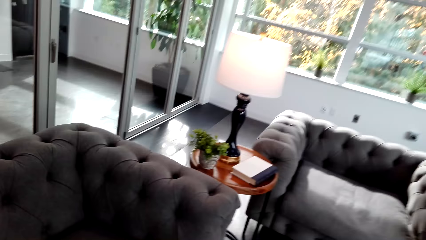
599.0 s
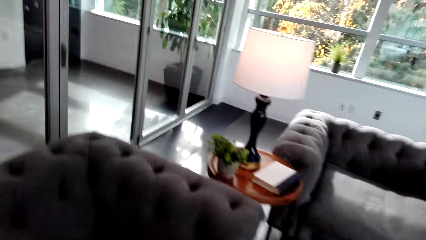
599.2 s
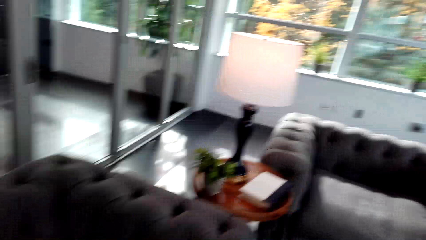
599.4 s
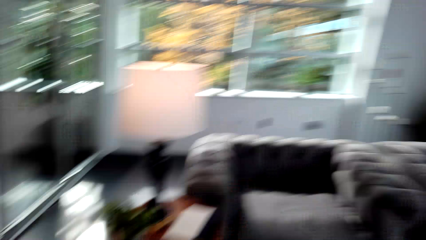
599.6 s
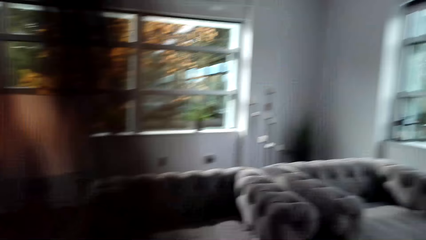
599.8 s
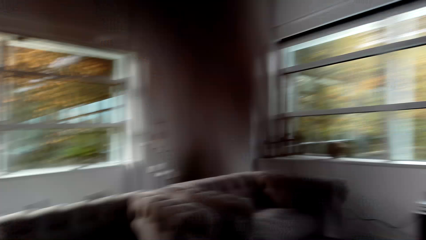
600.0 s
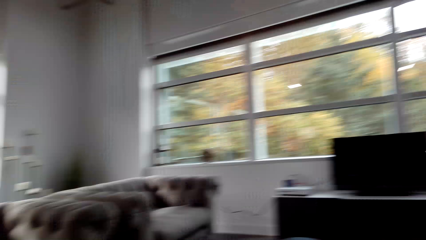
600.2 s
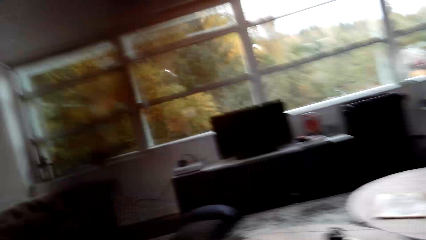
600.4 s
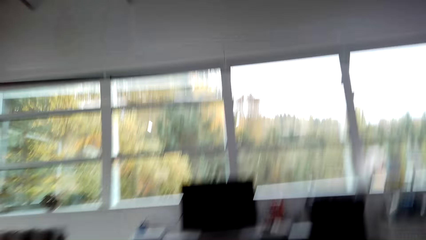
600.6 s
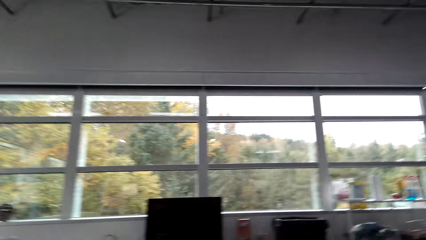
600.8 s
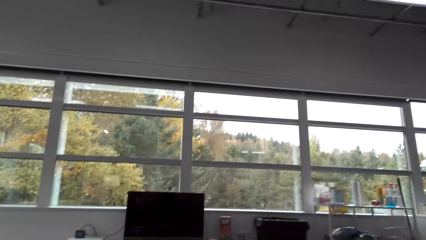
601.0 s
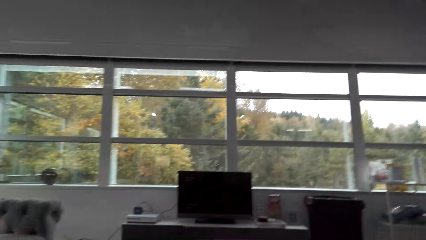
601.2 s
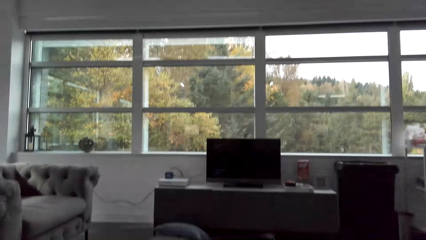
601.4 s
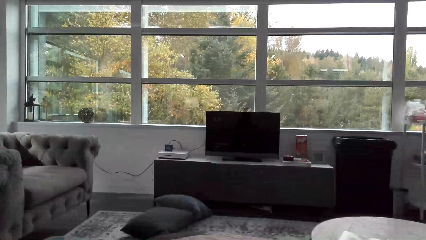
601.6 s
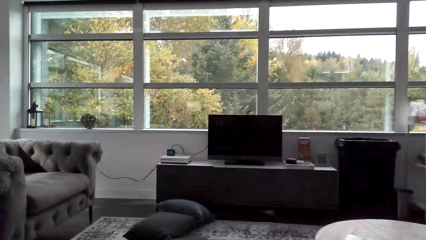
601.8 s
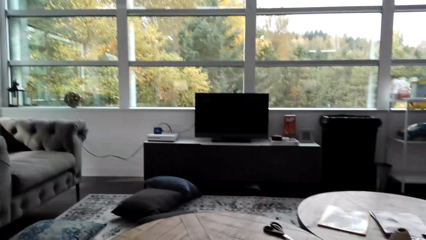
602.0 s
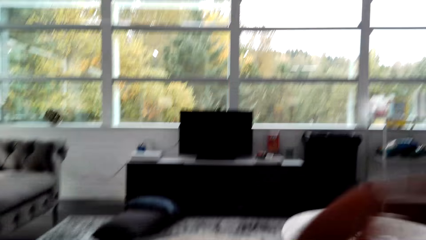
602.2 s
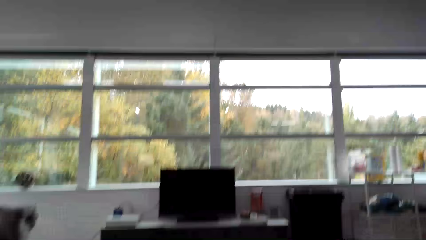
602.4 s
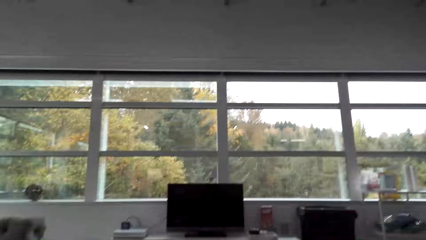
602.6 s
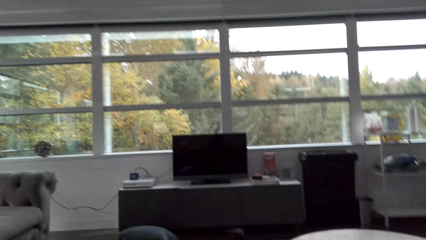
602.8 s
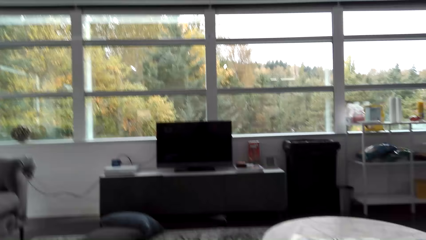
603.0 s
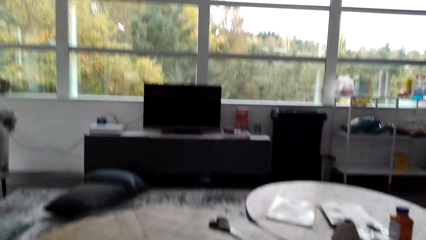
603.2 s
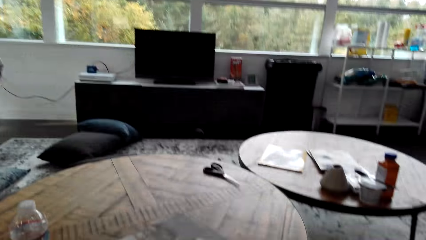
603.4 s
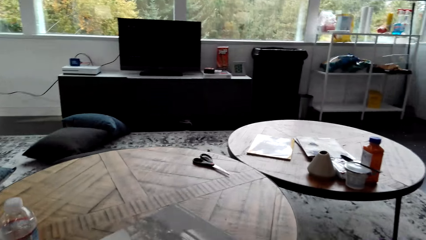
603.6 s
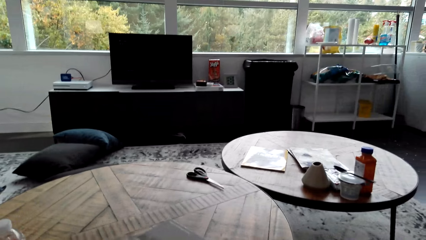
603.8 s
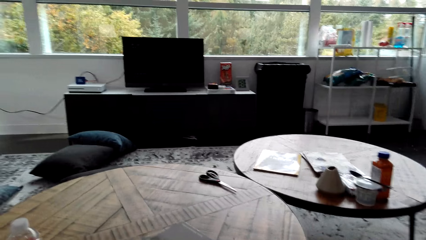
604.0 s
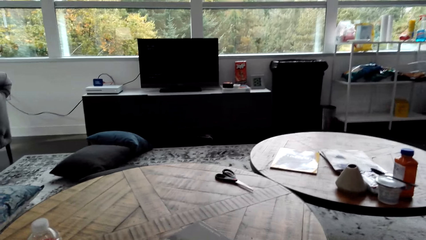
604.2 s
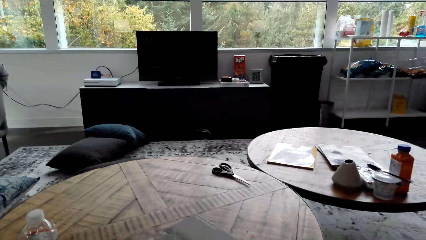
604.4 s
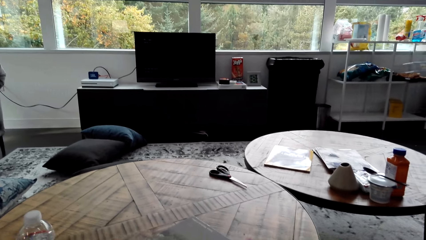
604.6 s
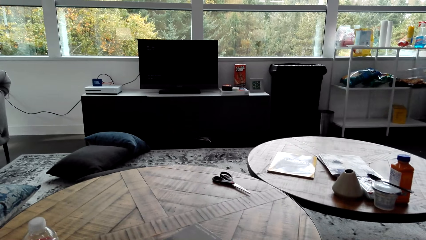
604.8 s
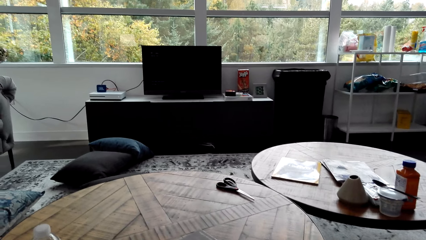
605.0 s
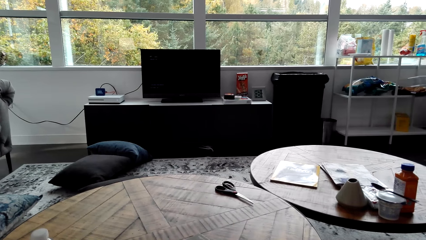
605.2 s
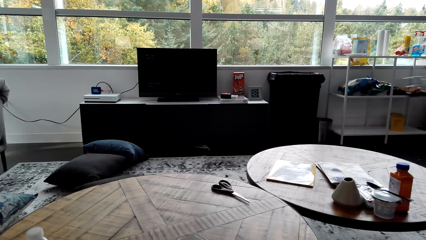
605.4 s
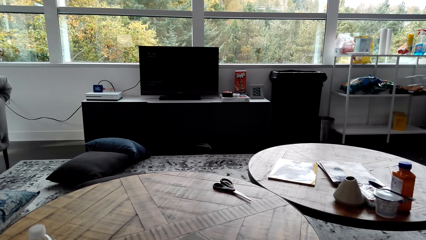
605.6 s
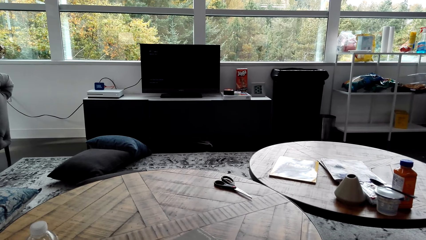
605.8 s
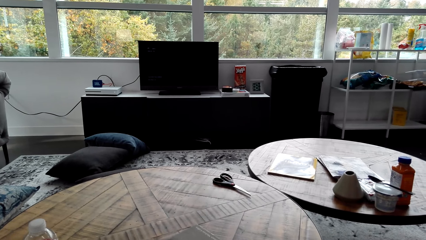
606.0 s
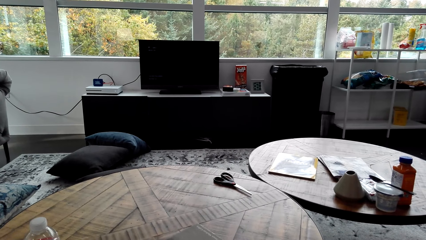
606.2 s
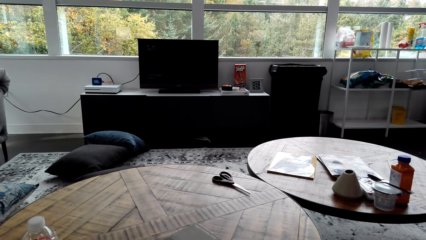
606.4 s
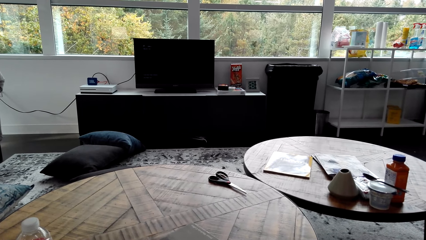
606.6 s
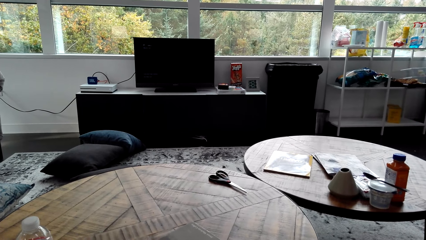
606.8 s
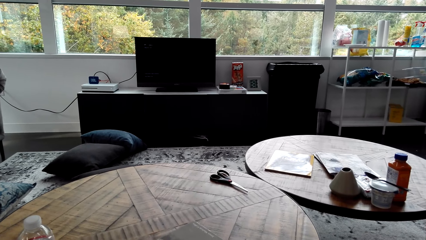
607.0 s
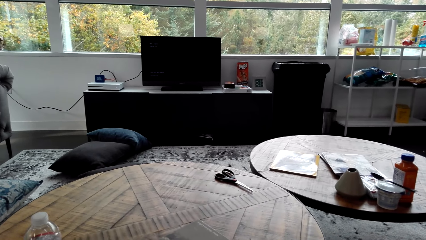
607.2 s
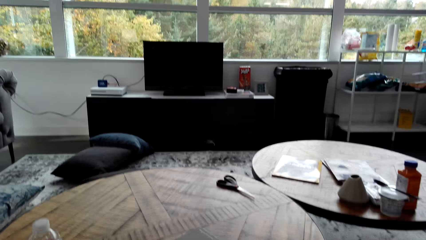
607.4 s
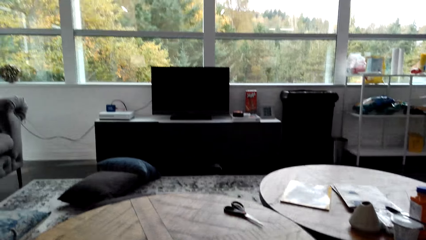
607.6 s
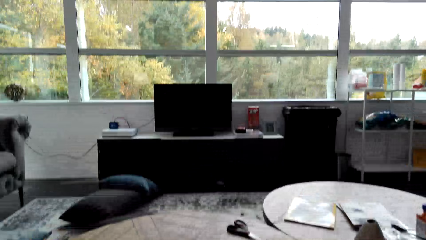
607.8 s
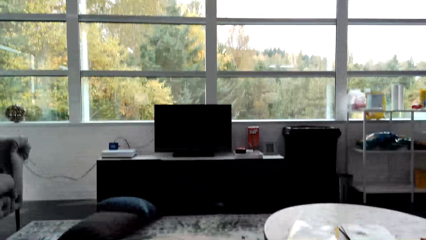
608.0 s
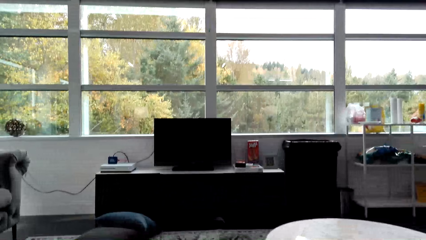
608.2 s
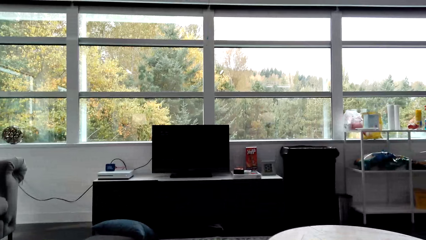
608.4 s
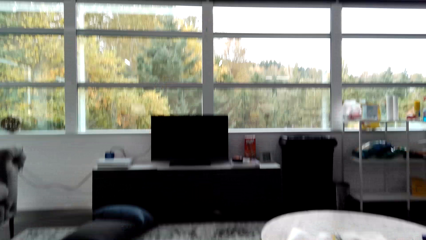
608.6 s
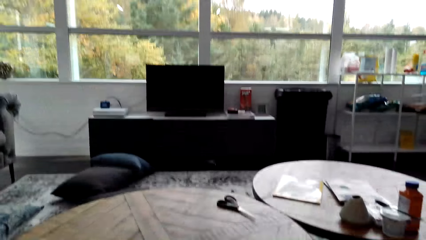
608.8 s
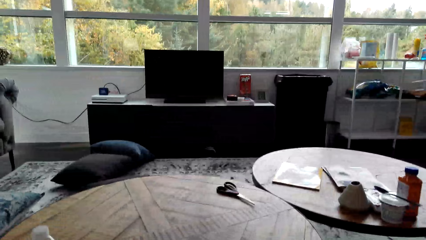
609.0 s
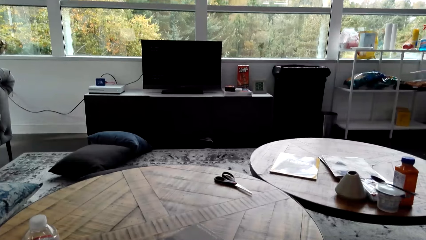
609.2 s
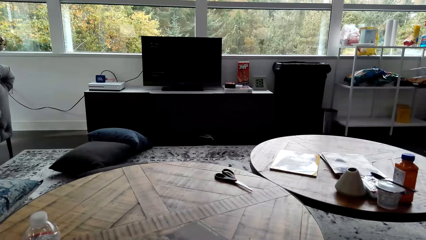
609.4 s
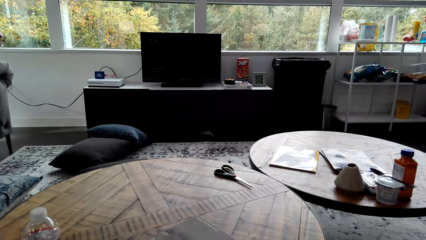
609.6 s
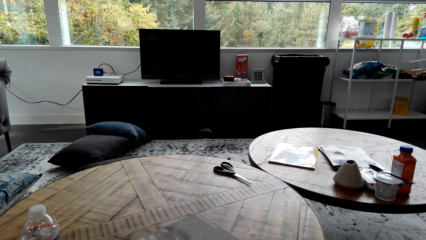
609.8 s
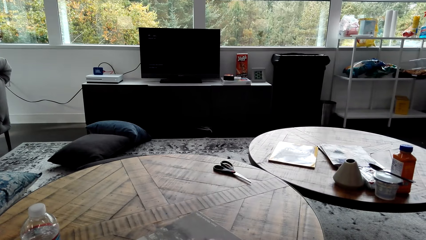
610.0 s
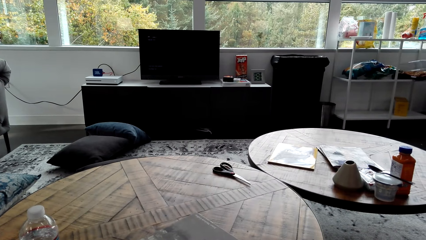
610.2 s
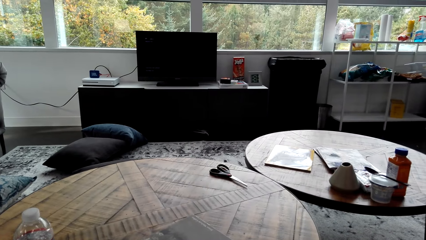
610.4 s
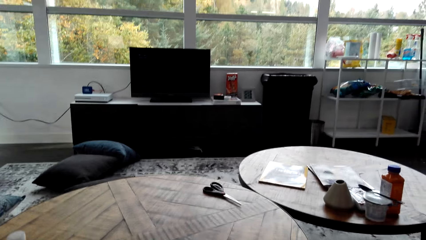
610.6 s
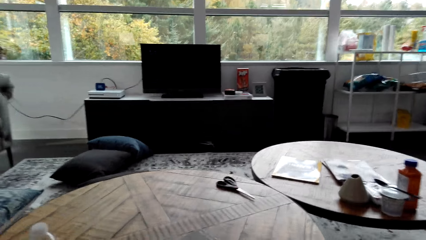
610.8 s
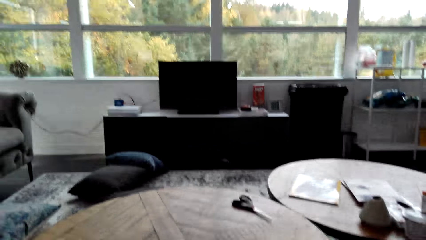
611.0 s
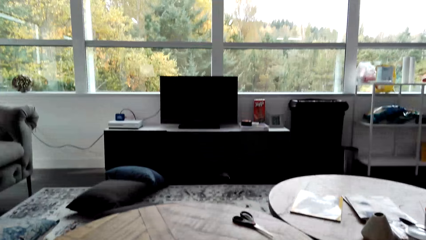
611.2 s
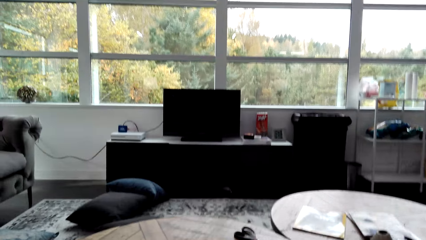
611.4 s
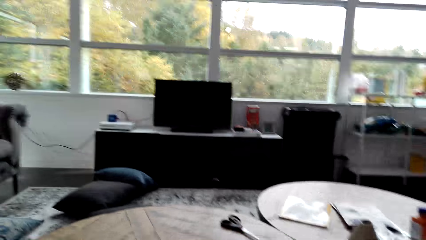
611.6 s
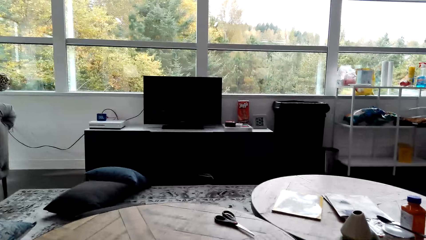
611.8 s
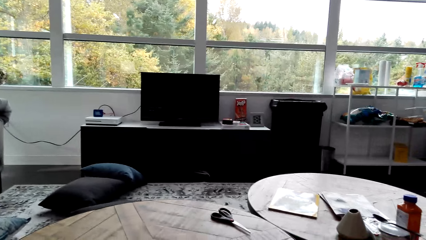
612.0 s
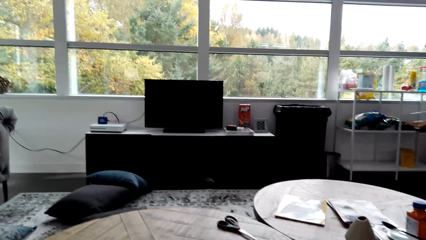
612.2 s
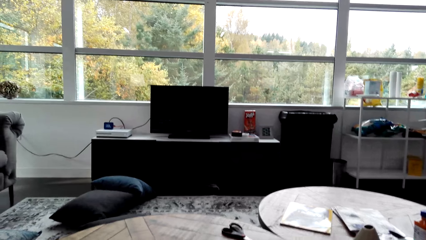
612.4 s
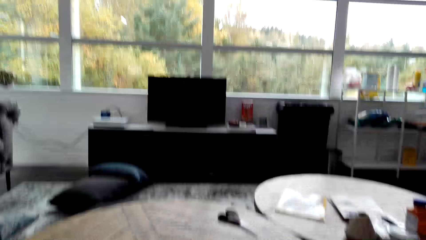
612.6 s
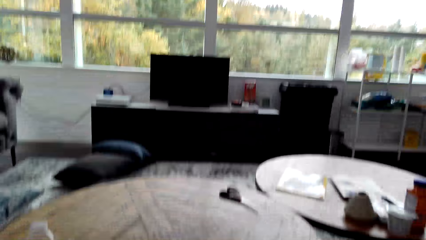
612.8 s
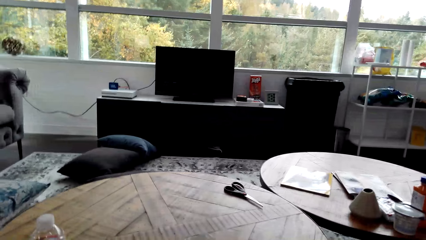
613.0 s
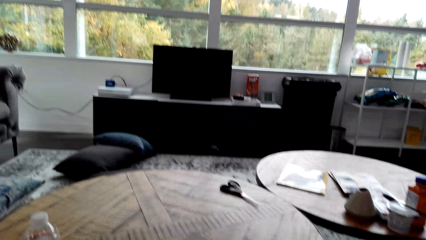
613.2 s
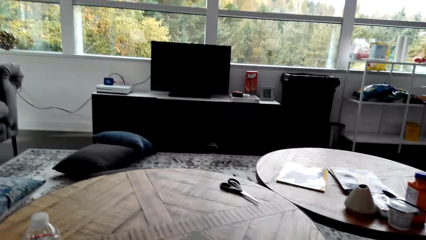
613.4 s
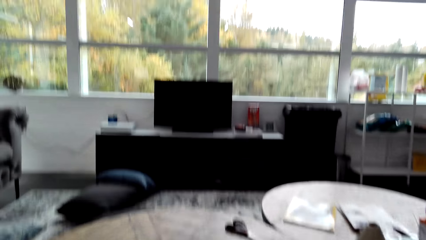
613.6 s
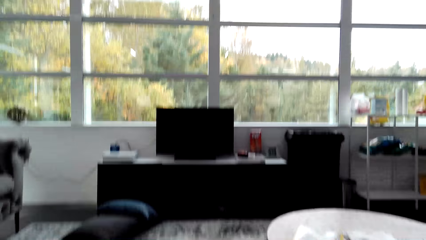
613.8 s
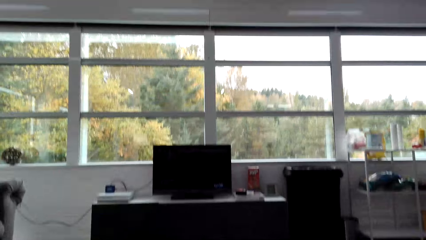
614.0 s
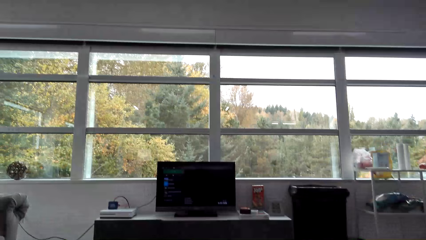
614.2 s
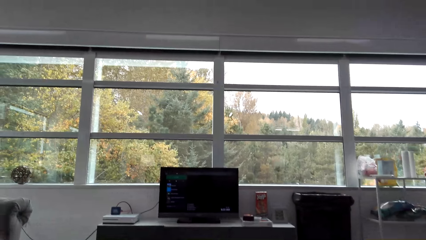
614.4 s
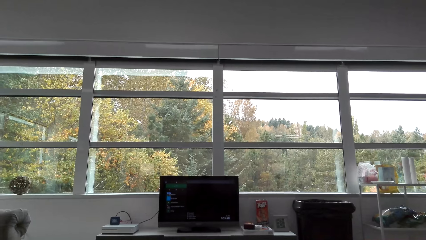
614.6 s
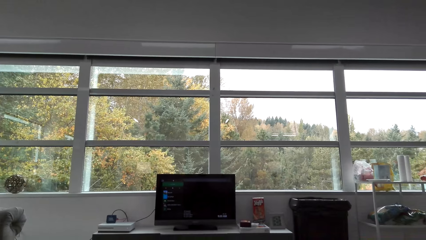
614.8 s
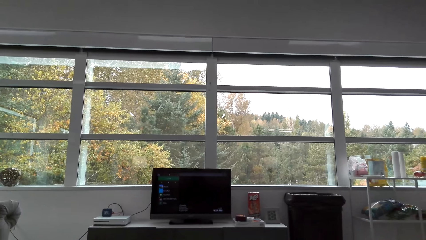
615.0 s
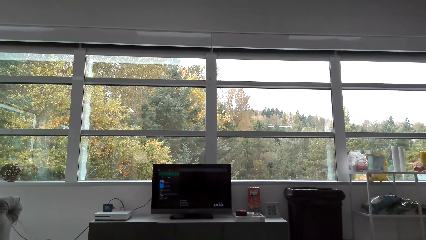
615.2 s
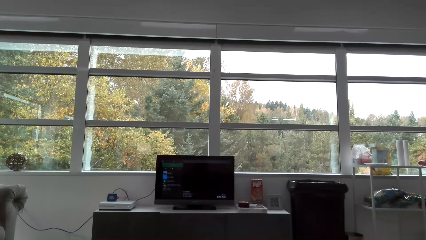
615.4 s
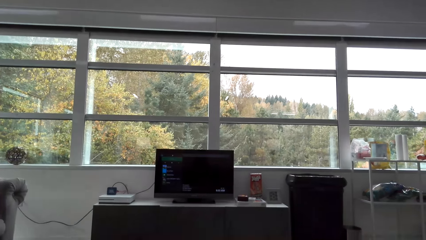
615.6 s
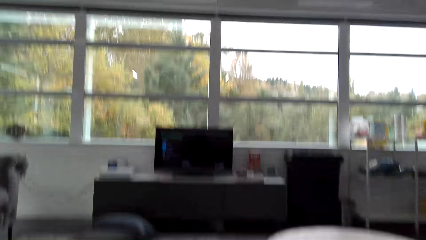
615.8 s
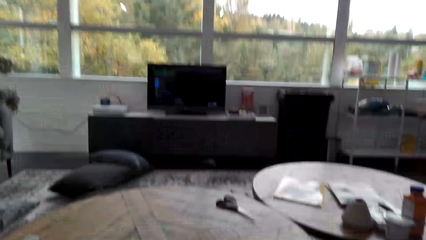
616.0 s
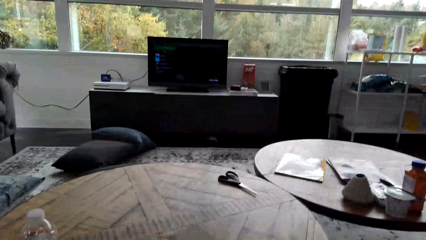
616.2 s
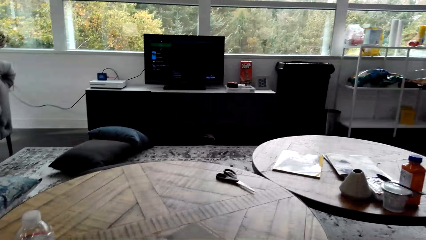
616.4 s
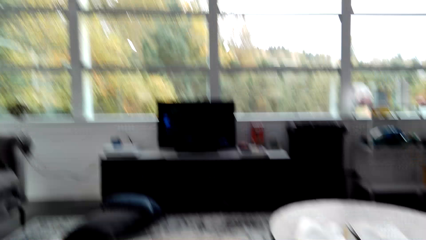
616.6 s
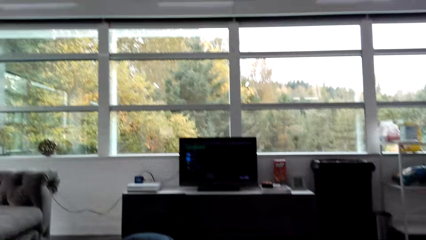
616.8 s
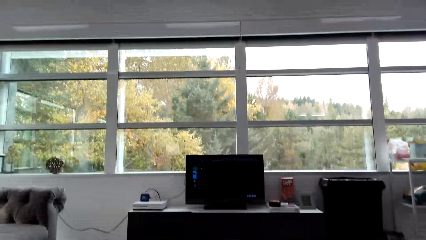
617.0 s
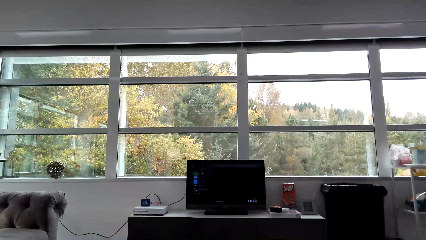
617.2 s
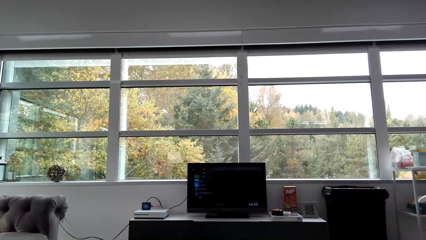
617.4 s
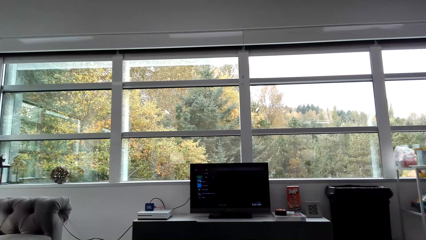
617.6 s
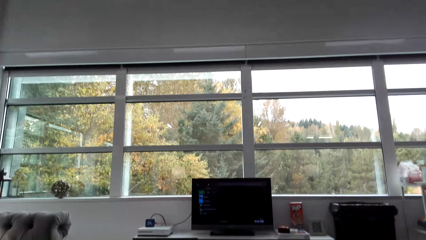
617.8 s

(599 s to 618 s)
The camera wearer sits down. They look around the room. They turn the television on. They look at the television. They look around the room.
